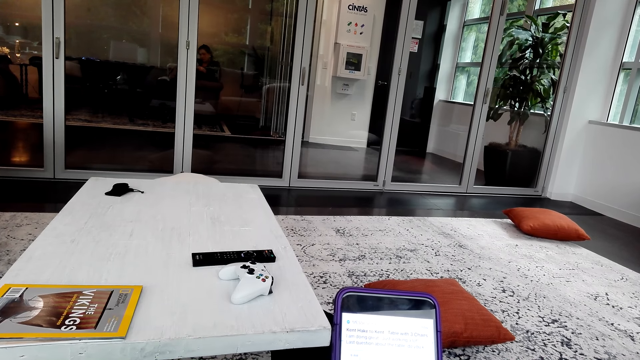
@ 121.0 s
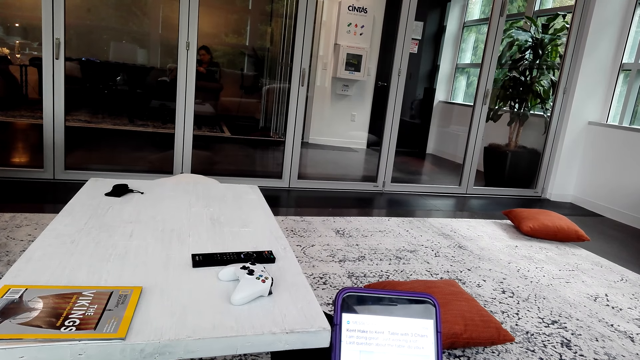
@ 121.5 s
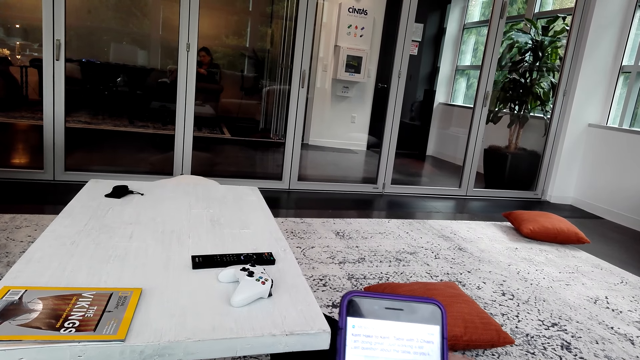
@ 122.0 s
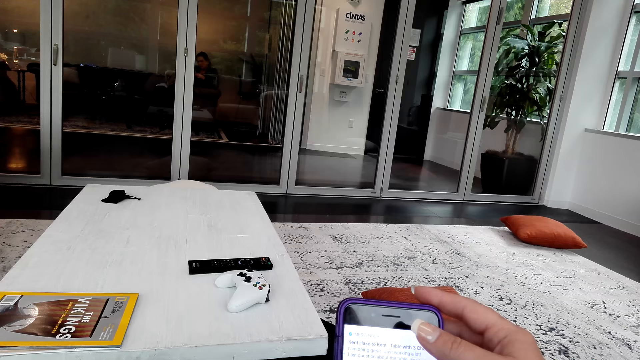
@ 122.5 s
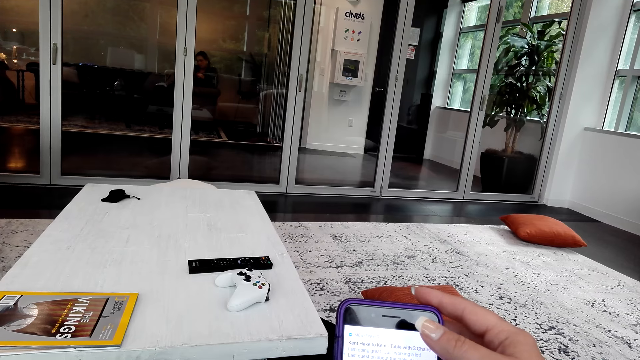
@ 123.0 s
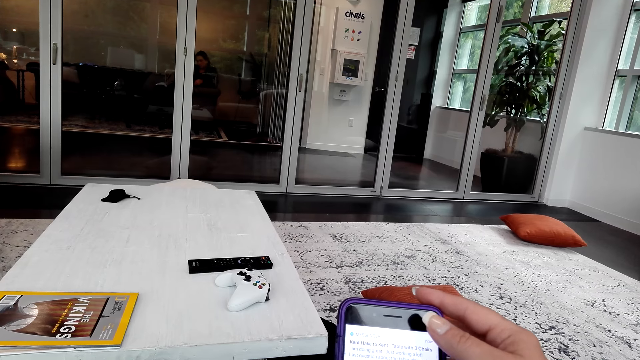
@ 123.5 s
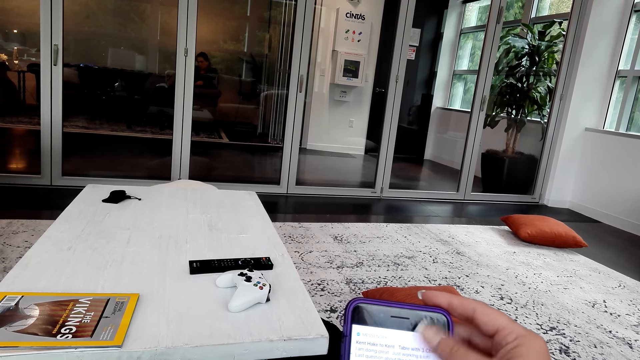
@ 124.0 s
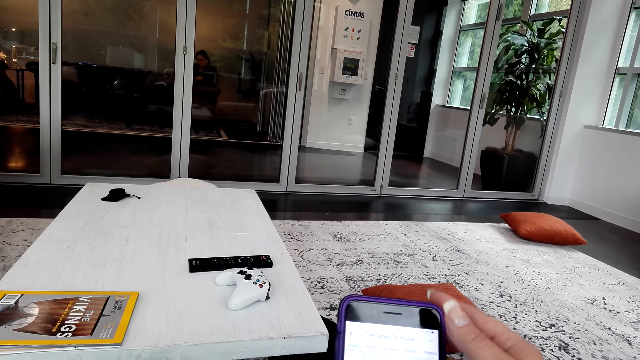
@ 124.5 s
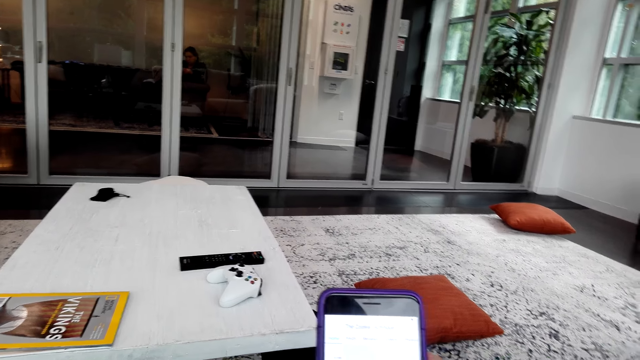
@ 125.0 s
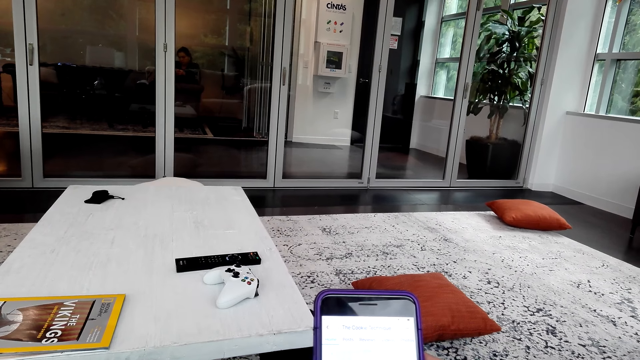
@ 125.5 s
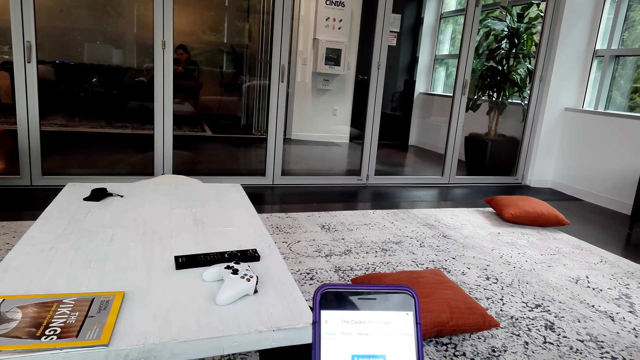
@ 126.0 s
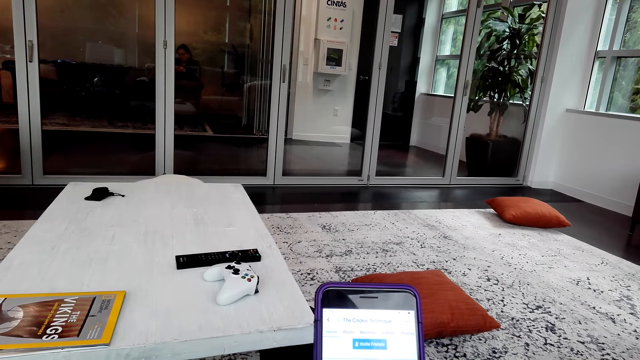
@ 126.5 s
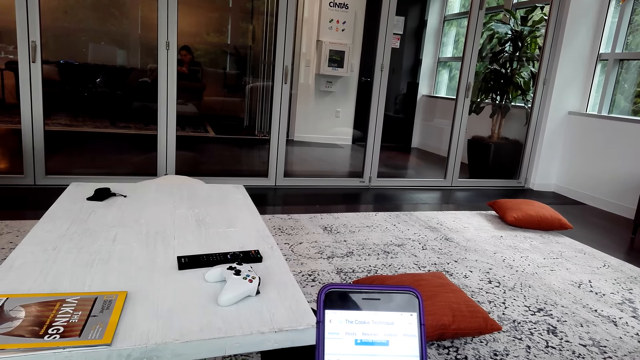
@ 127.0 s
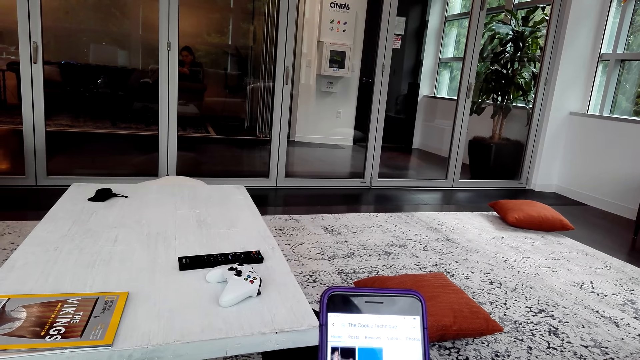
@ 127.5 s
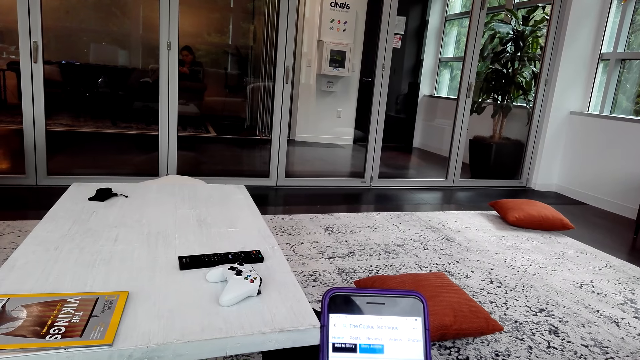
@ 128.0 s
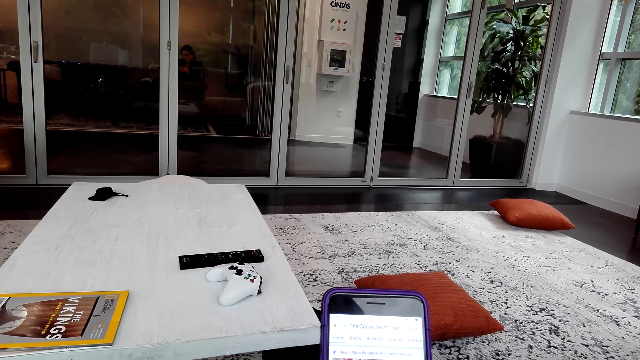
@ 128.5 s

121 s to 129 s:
The camera wearer moves the right hand. They operate a phone.

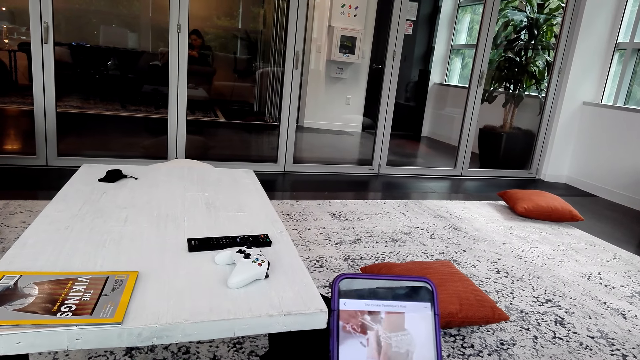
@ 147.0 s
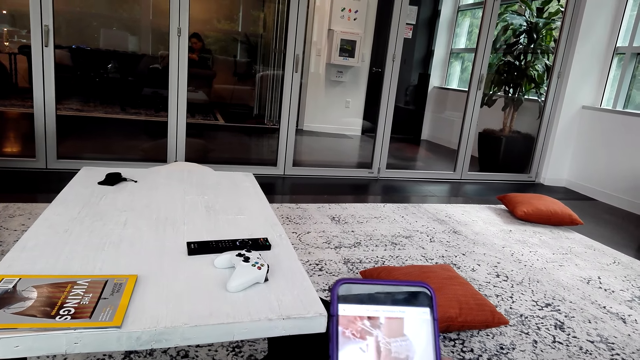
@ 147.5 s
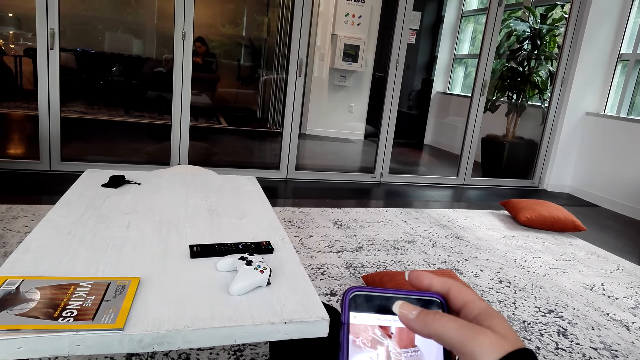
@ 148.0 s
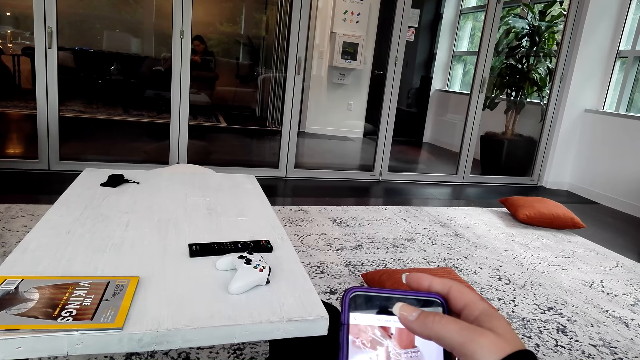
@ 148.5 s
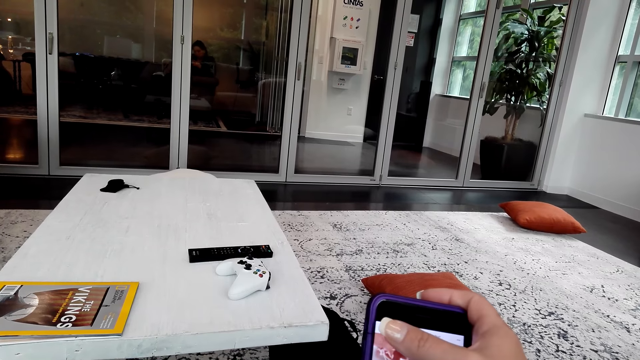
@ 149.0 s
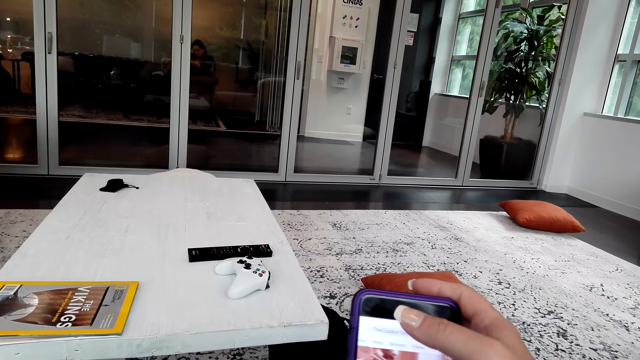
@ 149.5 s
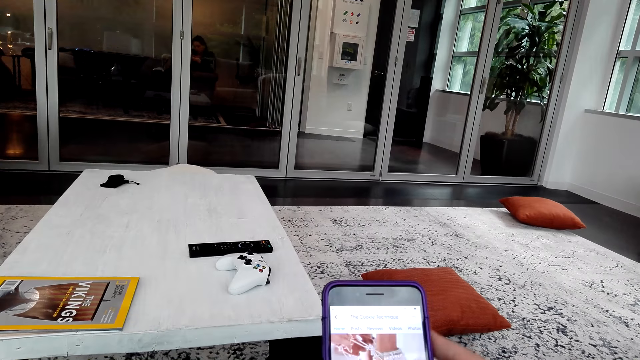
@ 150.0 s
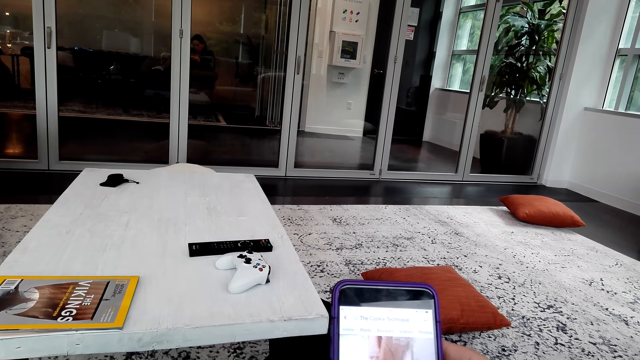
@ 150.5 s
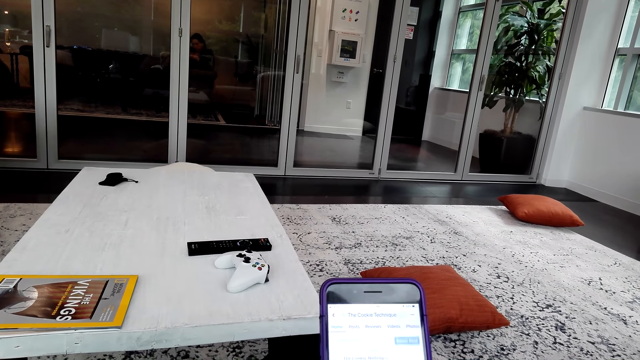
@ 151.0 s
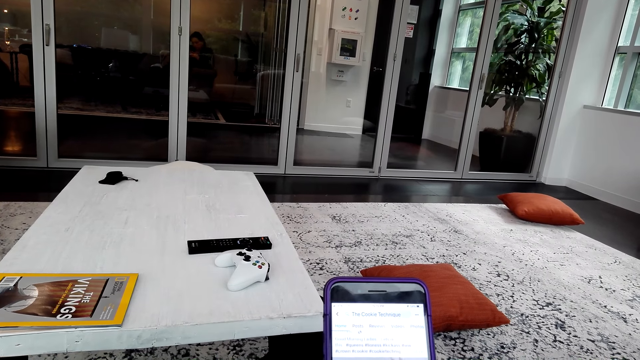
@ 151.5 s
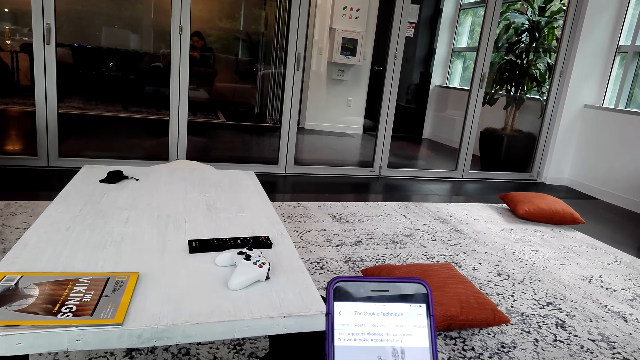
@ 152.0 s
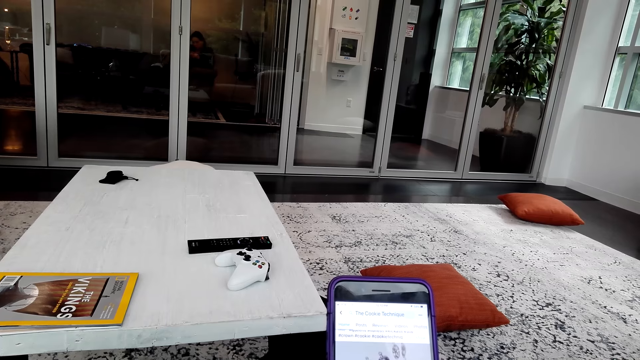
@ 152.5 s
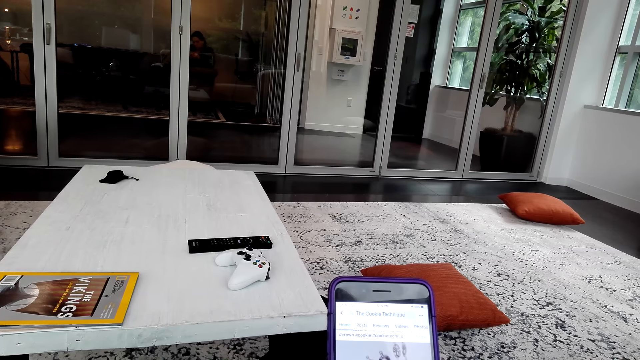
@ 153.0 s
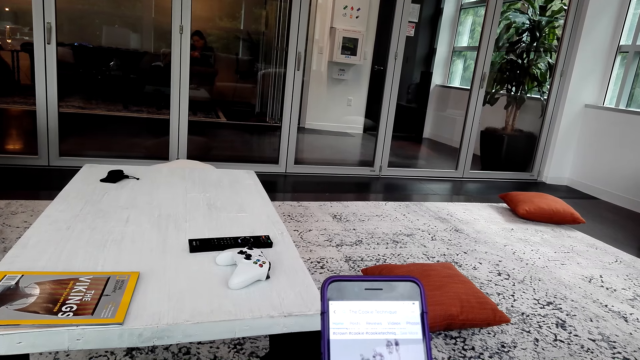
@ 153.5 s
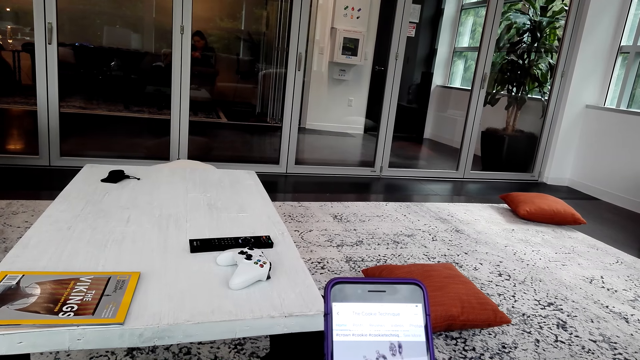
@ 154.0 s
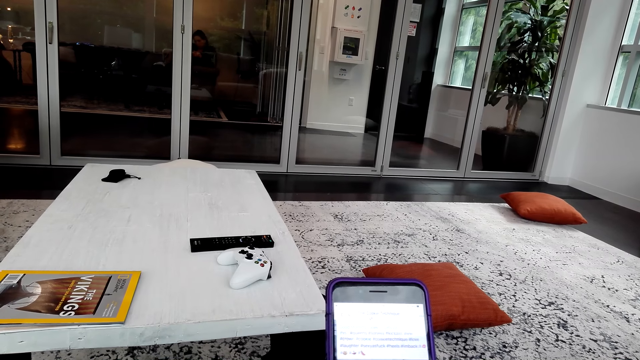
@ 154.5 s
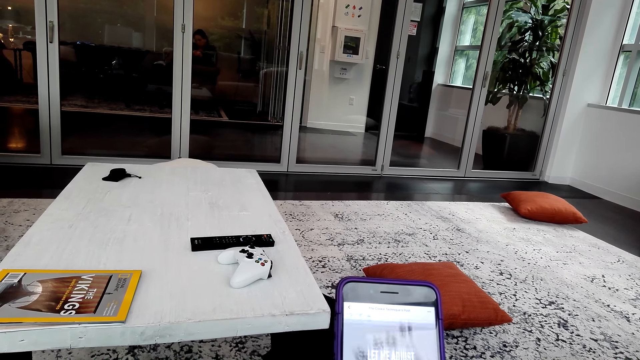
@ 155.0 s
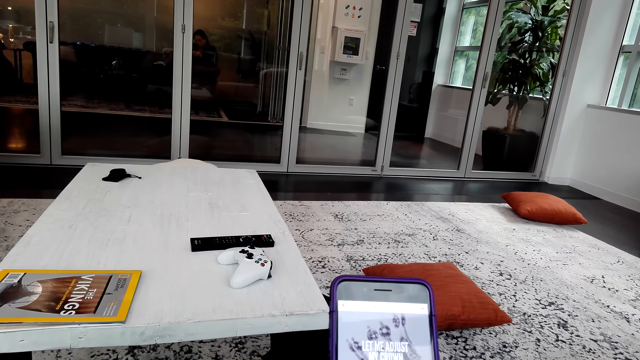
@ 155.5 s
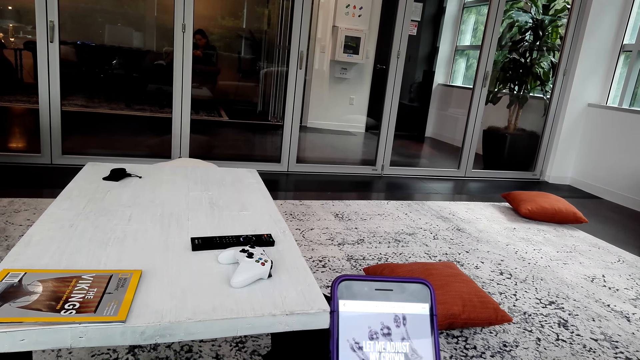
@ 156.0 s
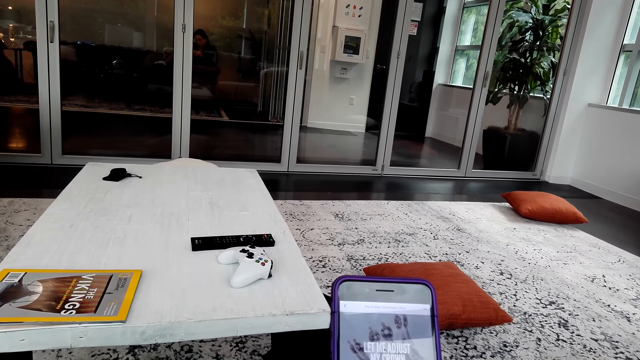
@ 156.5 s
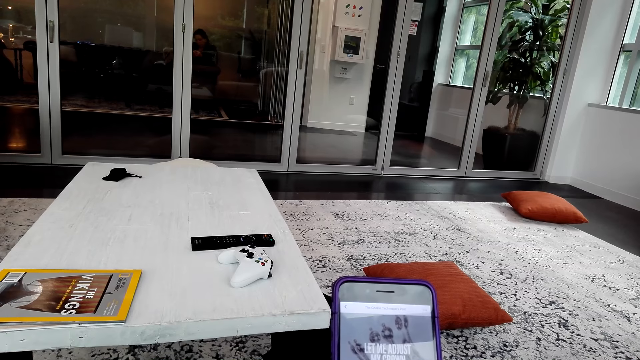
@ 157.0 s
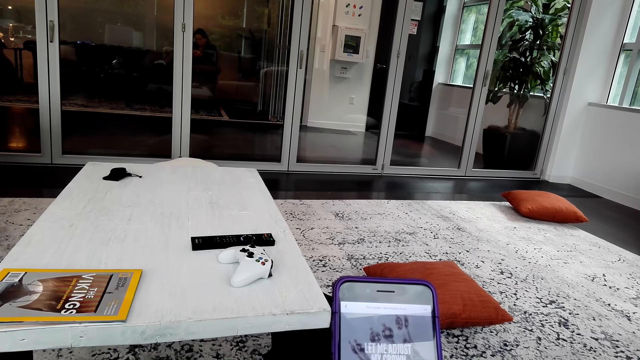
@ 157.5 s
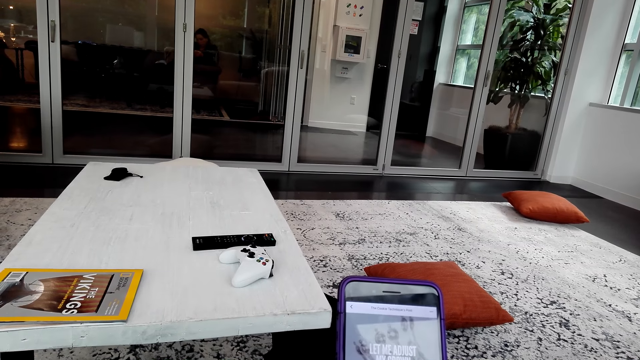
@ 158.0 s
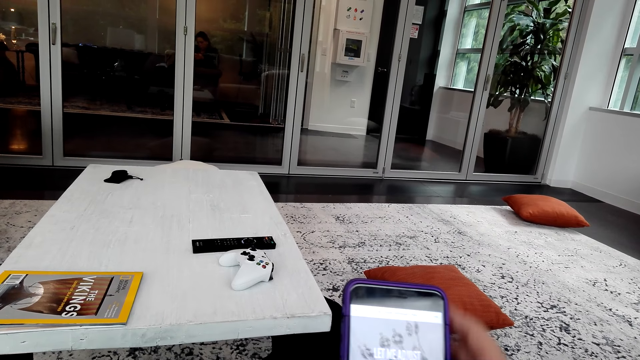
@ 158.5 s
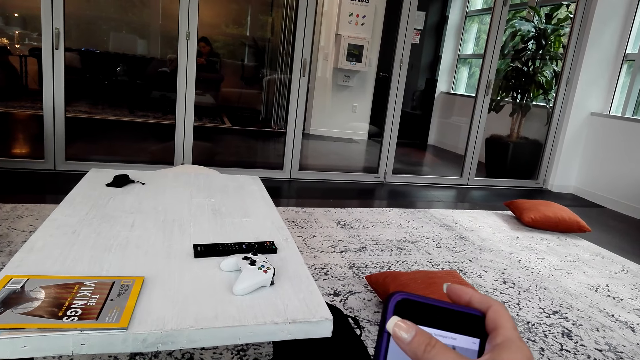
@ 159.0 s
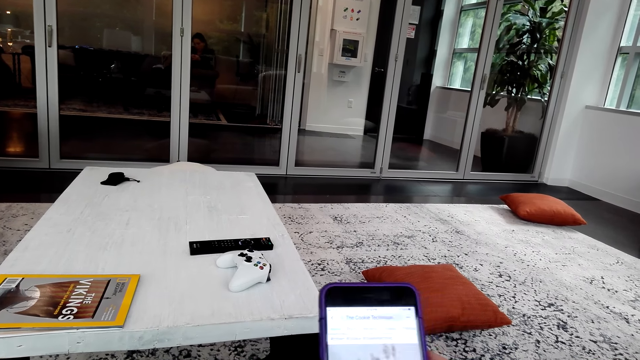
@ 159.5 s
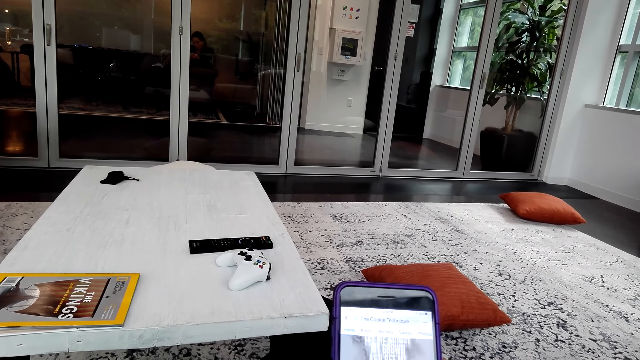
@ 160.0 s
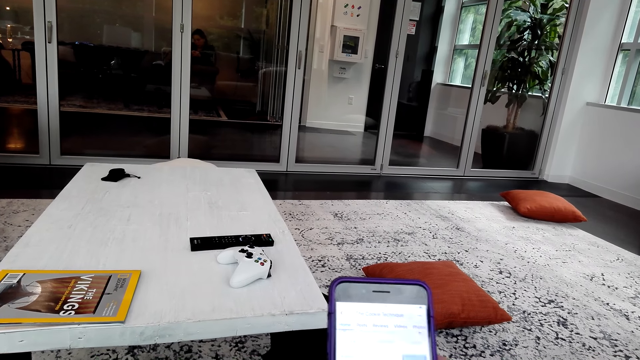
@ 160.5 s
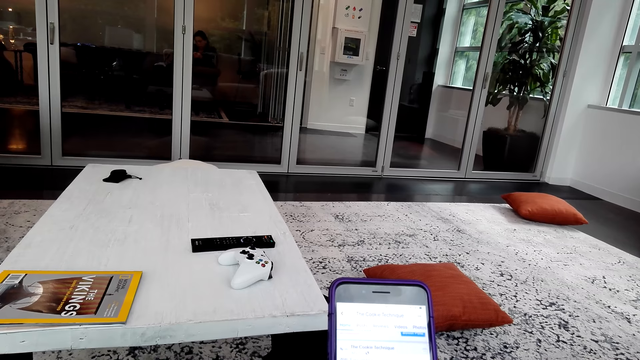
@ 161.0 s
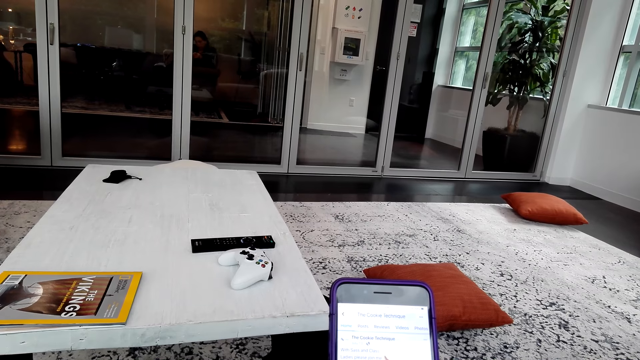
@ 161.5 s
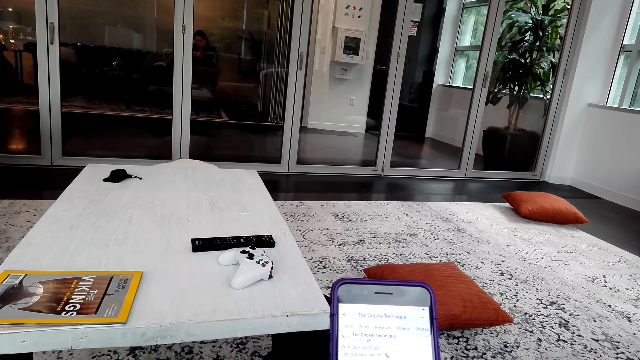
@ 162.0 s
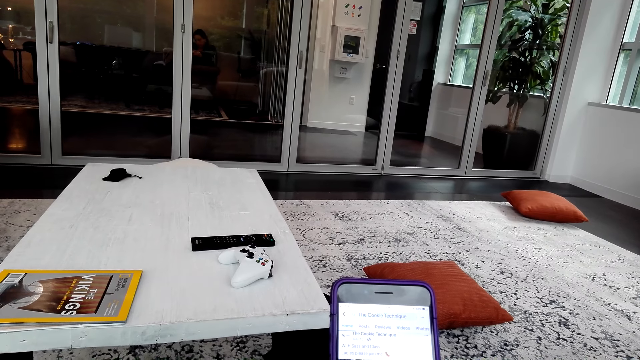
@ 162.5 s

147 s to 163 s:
The camera wearer moves the right hand. They operate a phone.
